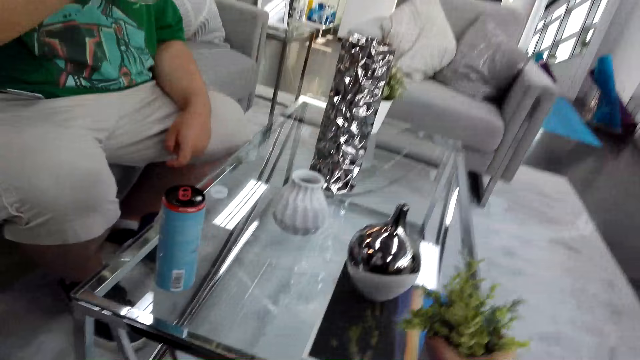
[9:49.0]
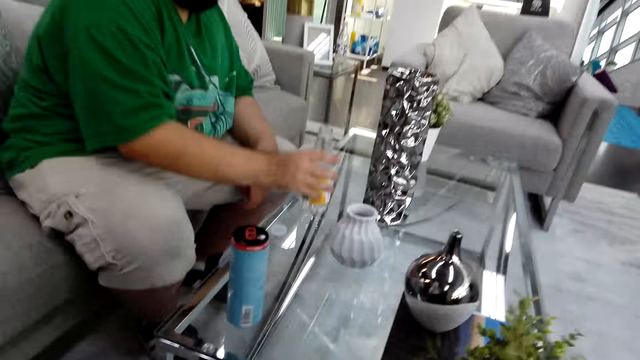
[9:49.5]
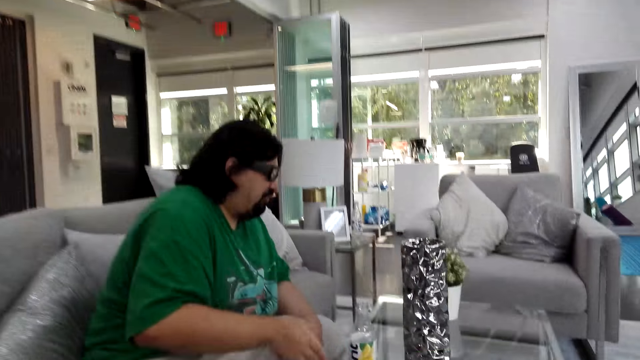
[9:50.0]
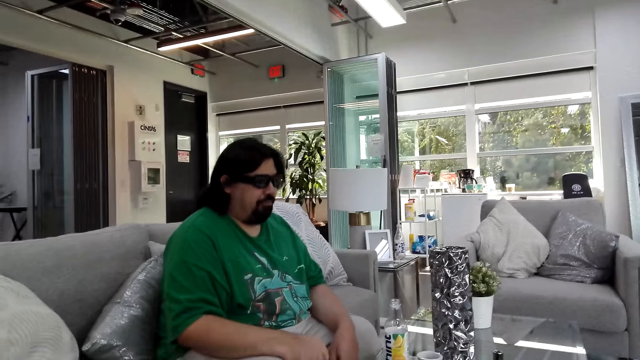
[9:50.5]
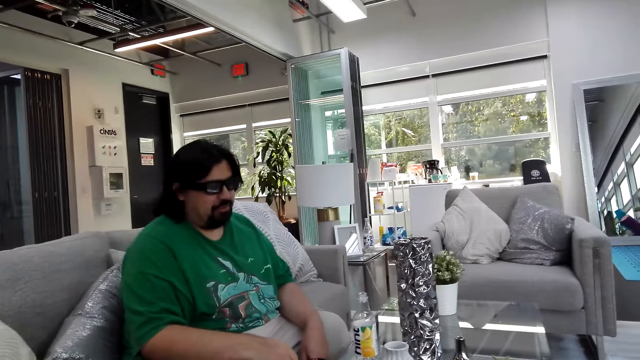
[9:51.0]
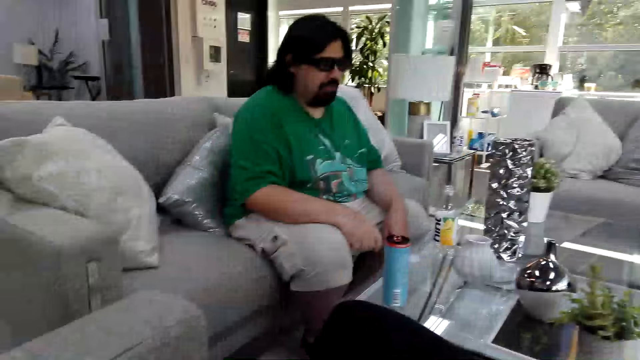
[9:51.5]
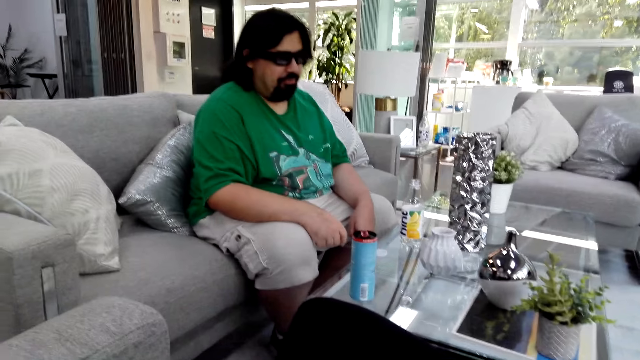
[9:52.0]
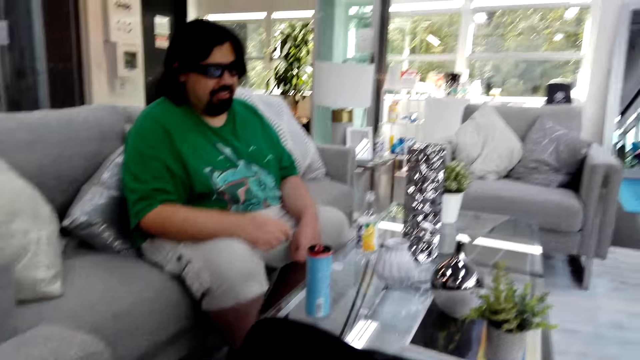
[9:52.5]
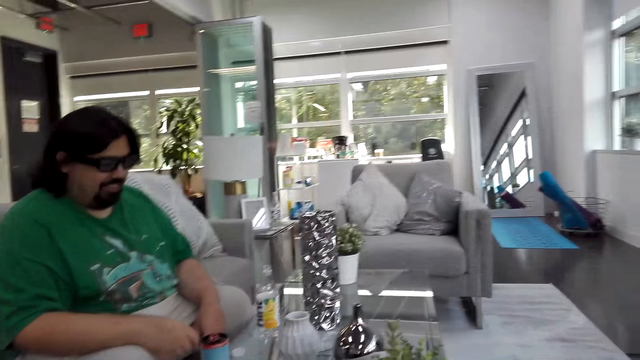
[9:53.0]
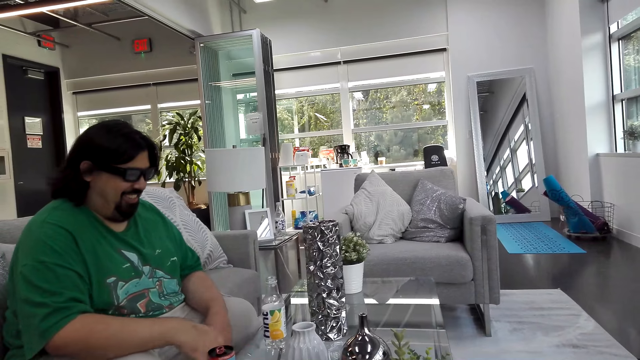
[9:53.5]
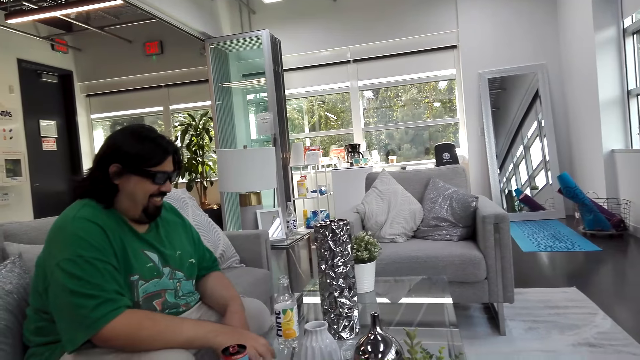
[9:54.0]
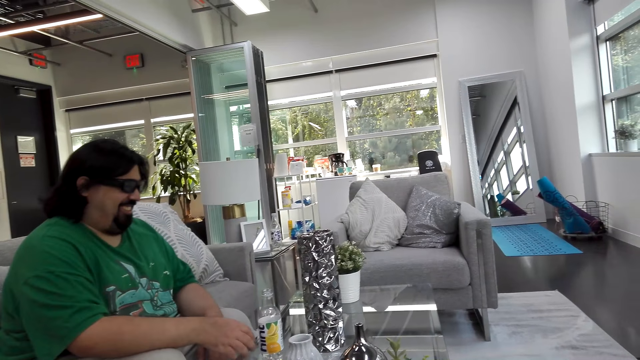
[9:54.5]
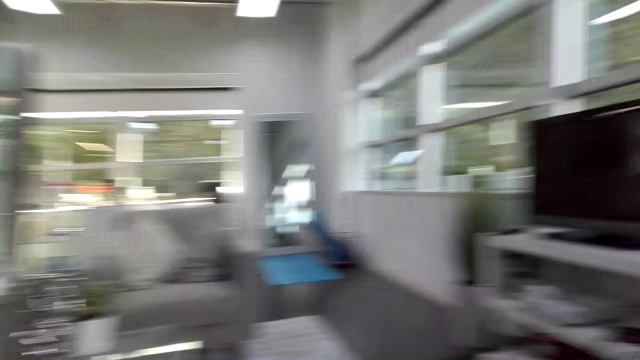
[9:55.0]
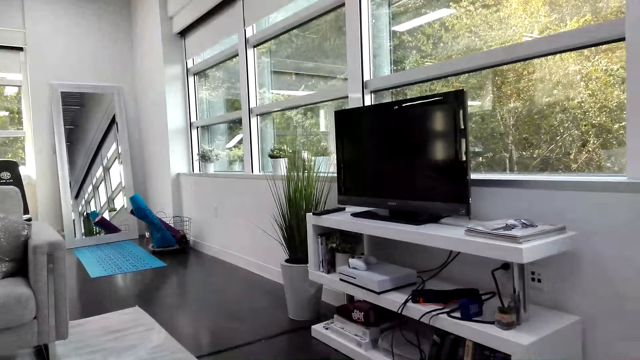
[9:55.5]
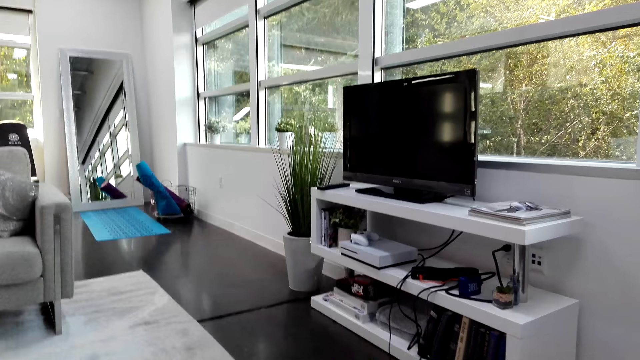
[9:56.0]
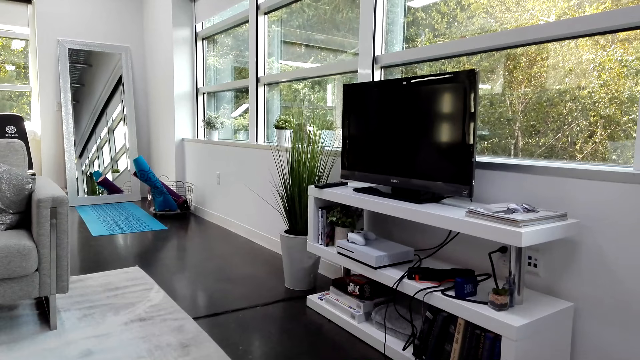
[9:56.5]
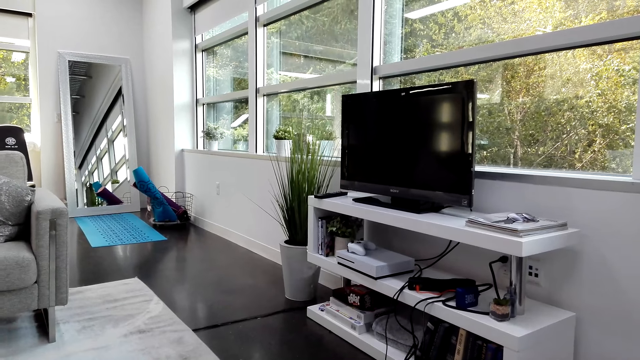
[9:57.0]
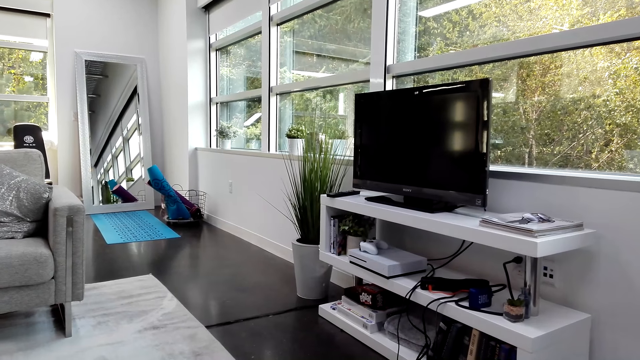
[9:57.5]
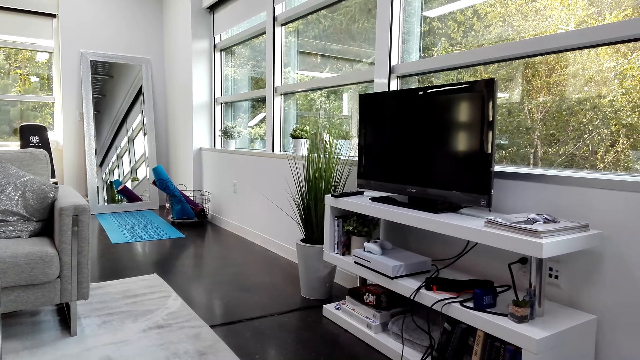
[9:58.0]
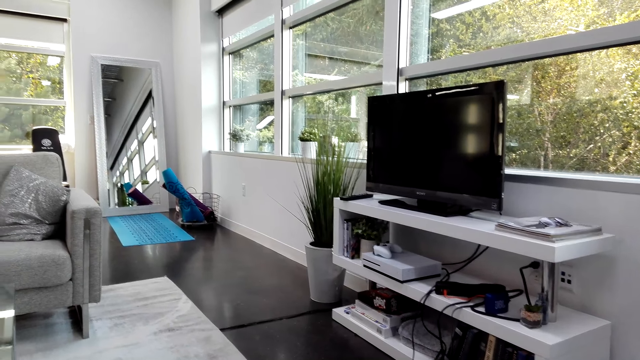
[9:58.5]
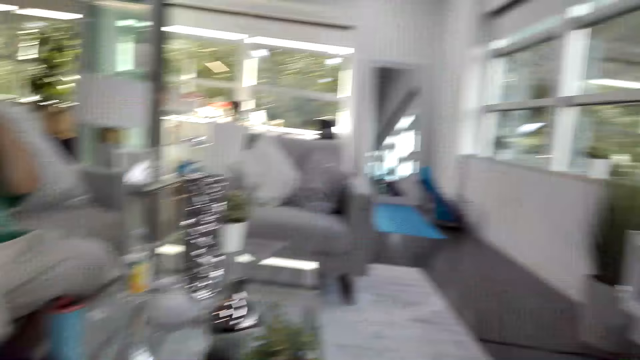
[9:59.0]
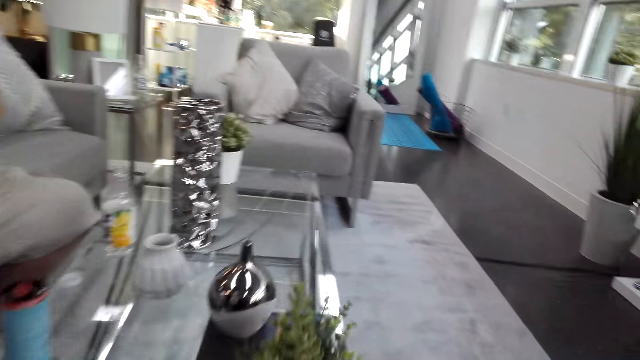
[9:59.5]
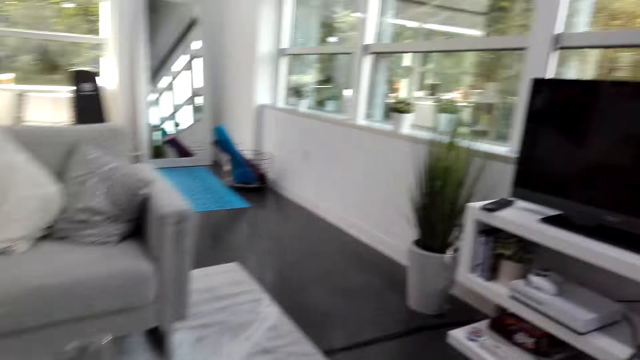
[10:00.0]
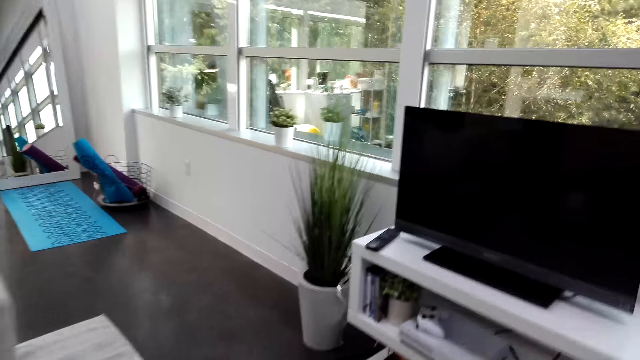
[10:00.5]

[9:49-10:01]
The camera wearer puts the flower vase on the table. A man places a water bottle on the table.

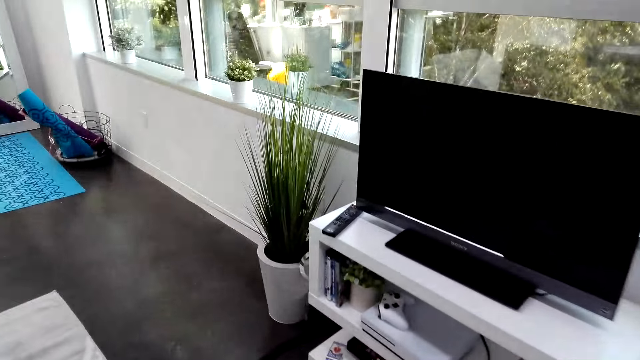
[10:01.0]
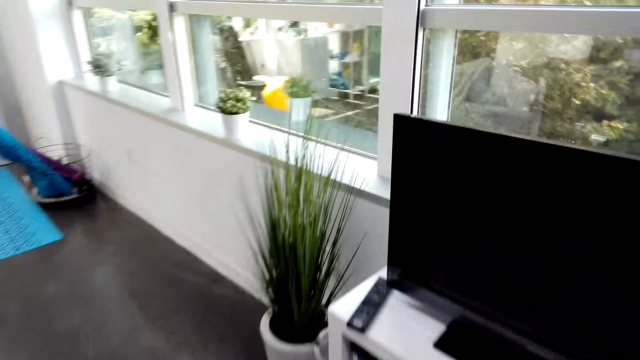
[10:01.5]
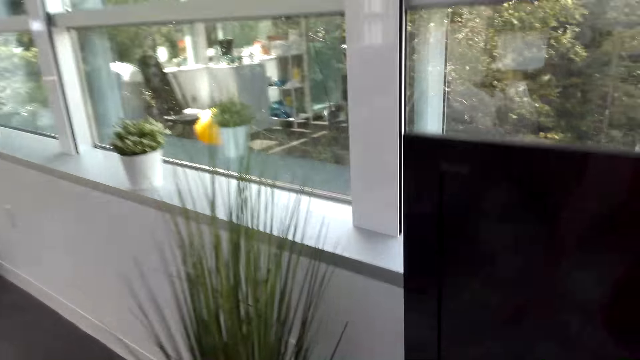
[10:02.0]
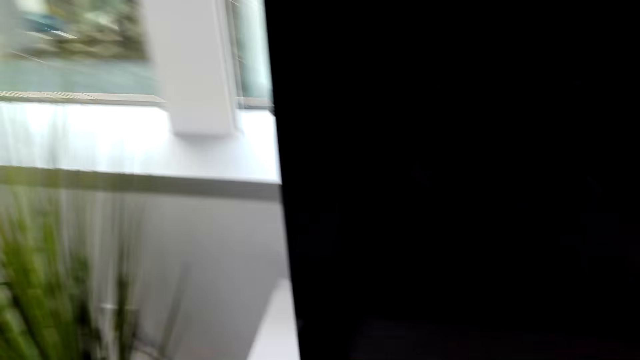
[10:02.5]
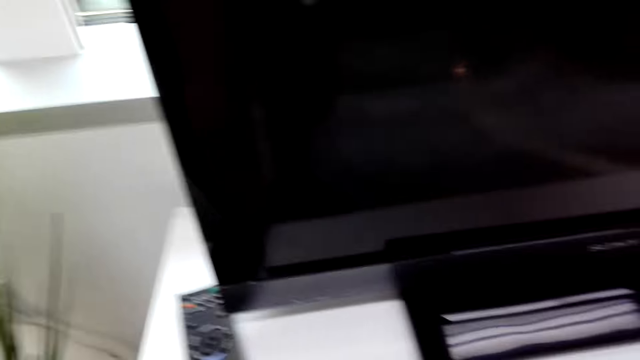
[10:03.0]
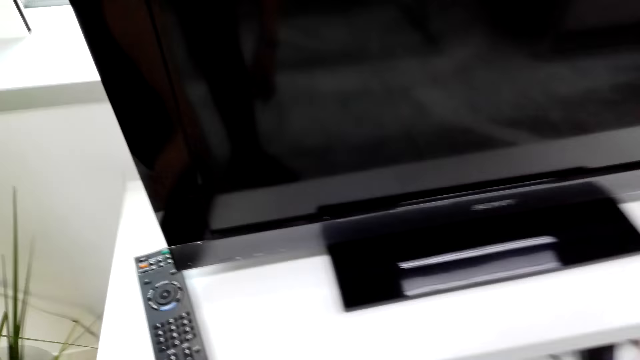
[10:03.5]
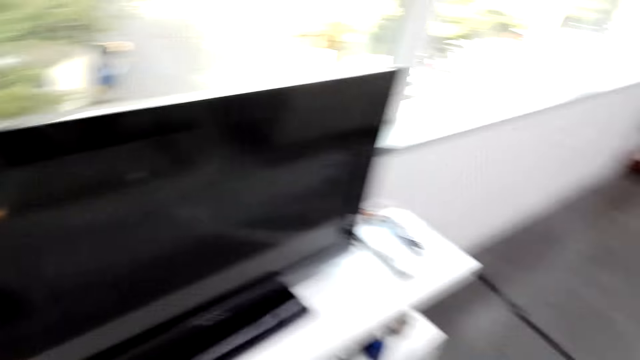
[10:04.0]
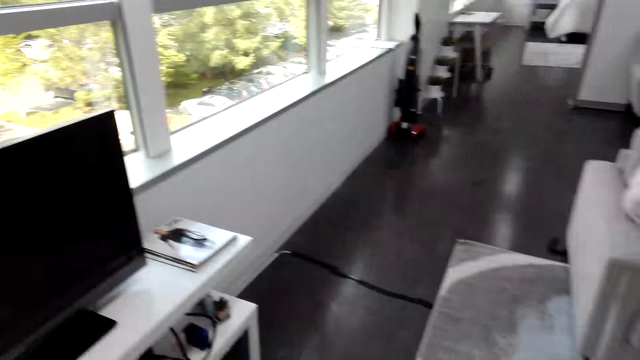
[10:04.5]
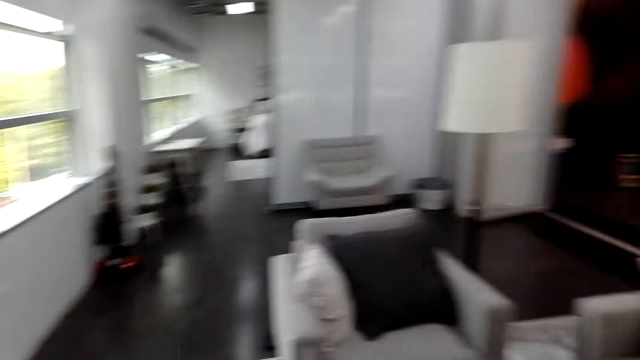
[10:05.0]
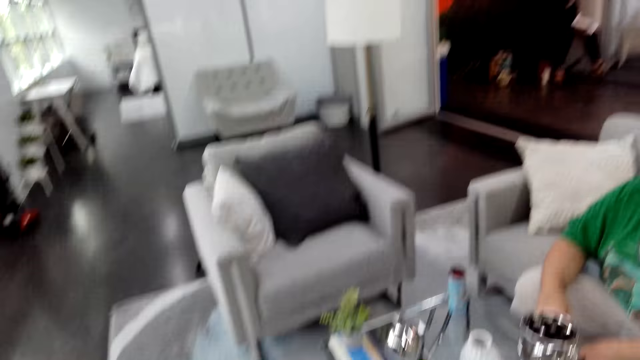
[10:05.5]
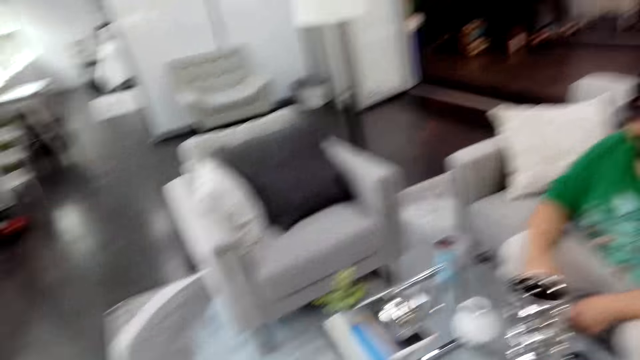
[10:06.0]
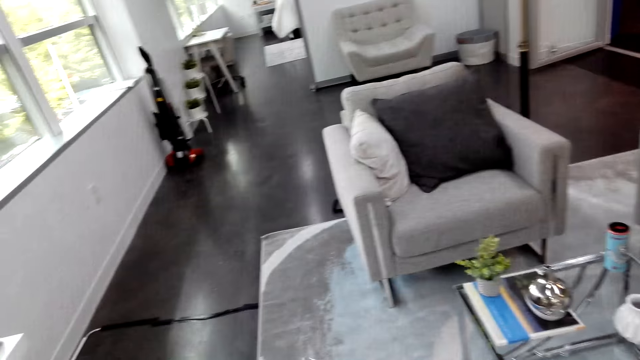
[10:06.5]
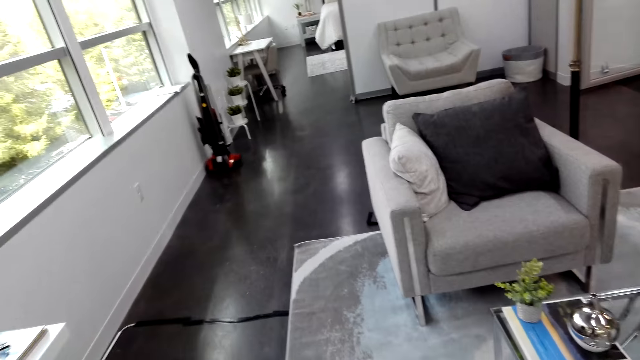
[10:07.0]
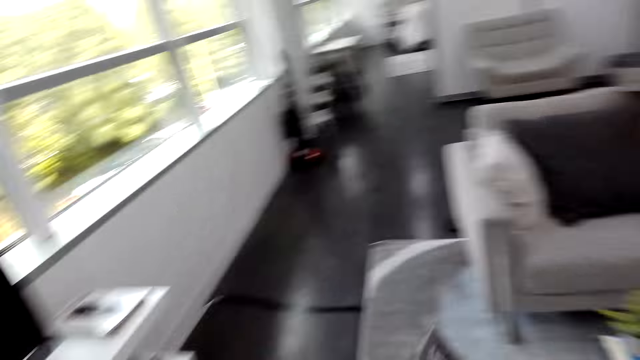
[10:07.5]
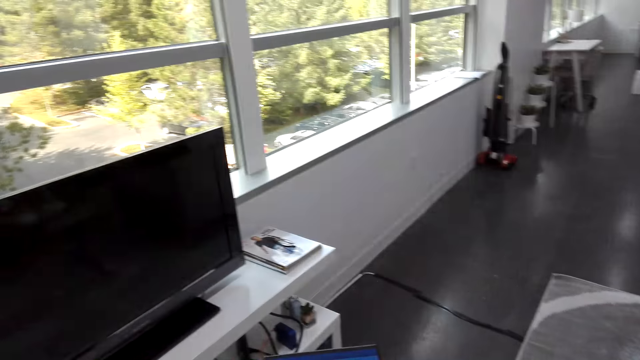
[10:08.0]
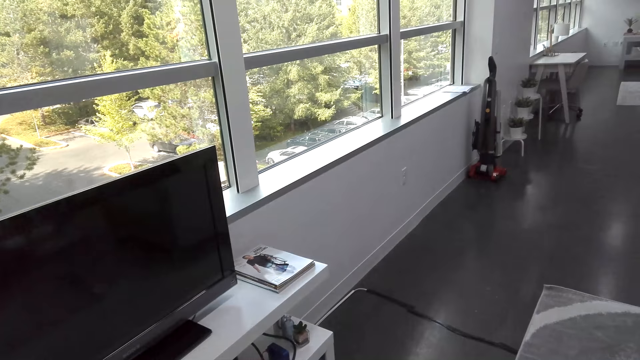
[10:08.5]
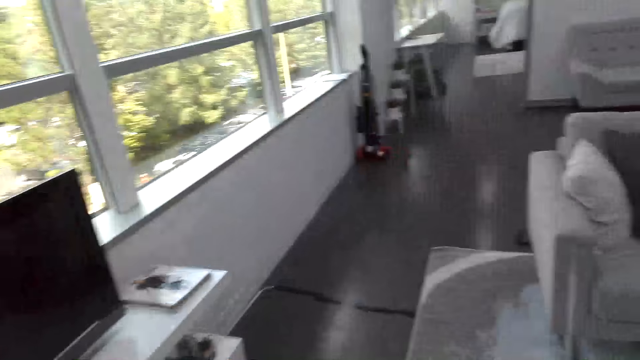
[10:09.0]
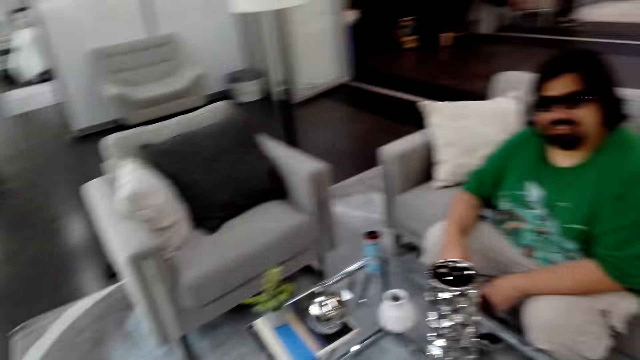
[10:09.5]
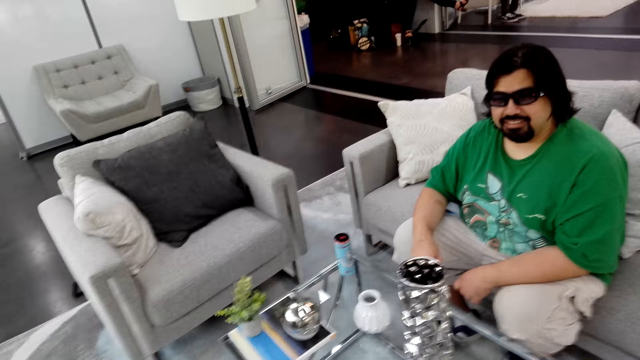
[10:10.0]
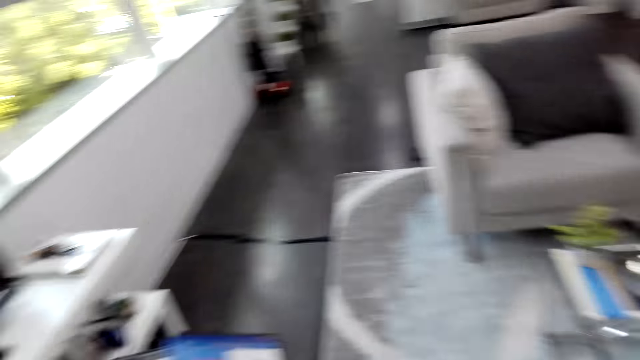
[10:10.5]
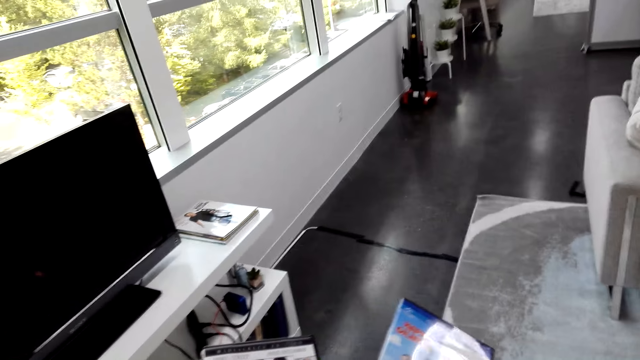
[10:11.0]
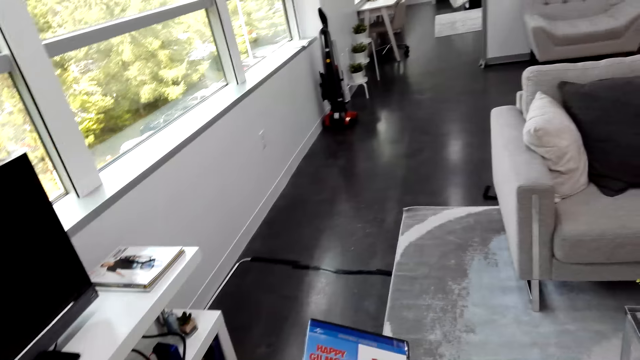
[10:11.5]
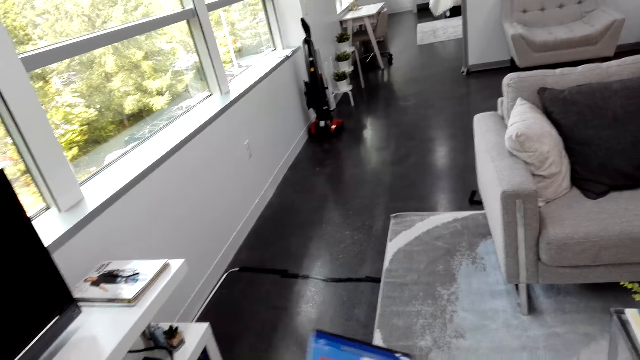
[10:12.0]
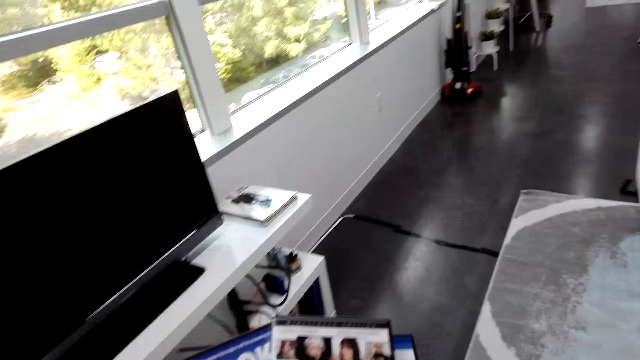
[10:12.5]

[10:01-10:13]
The camera wearer looks around. They look at the books.
